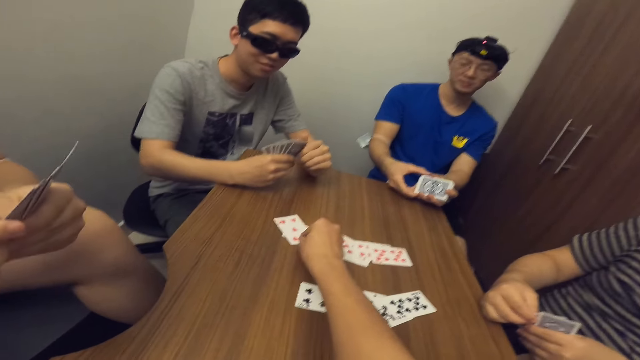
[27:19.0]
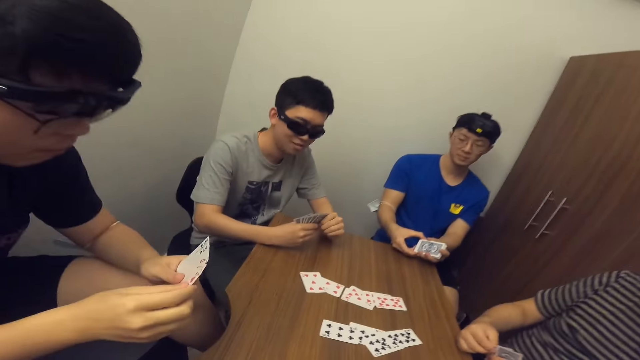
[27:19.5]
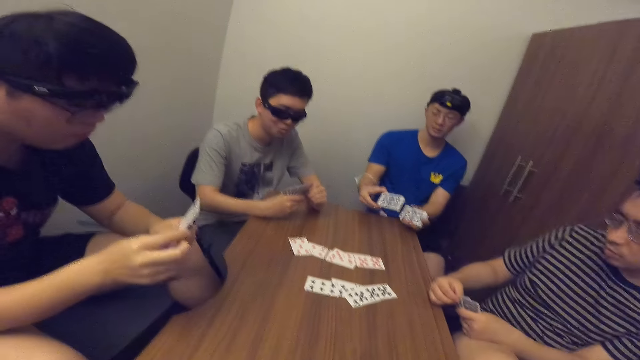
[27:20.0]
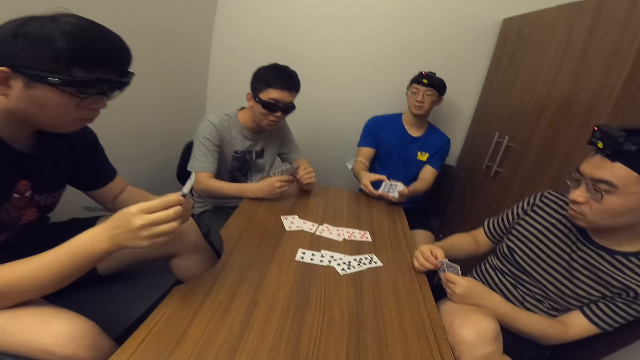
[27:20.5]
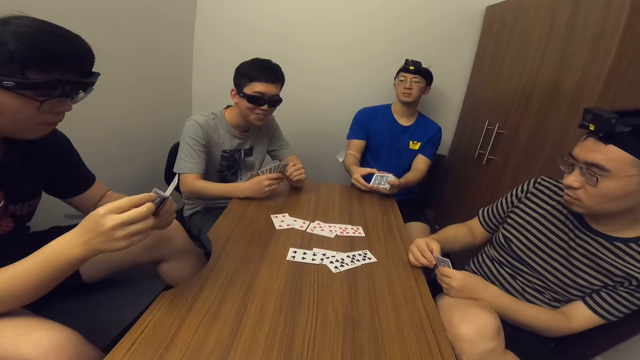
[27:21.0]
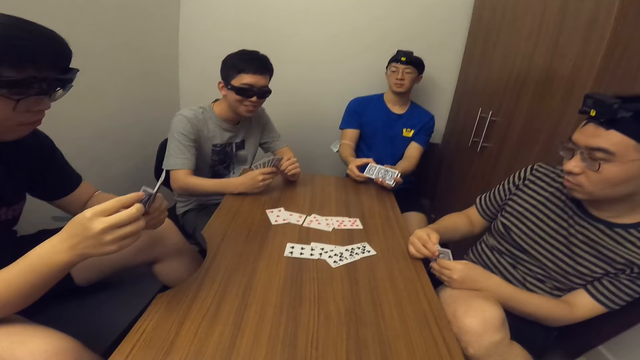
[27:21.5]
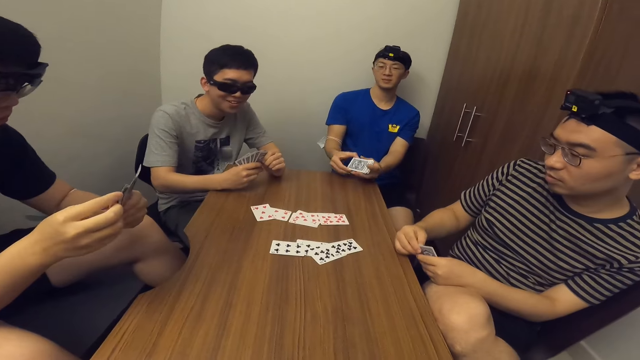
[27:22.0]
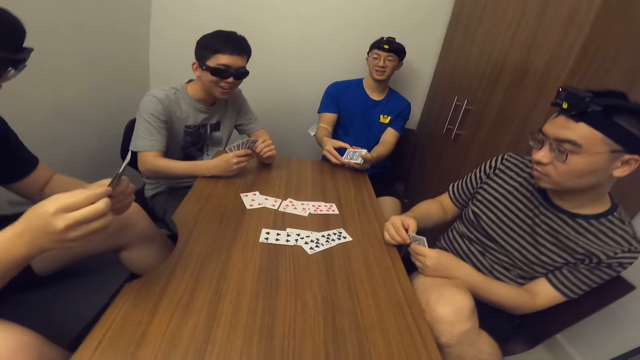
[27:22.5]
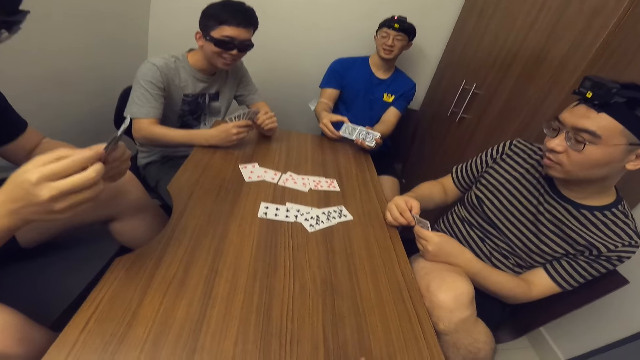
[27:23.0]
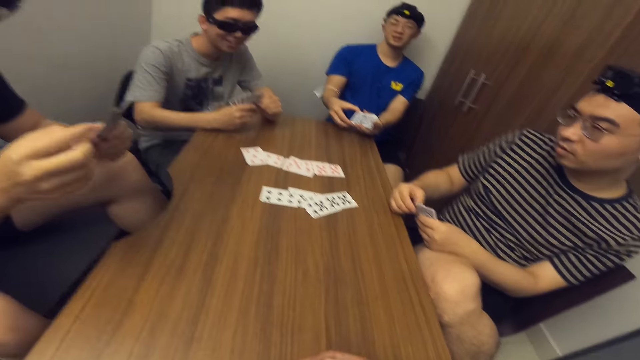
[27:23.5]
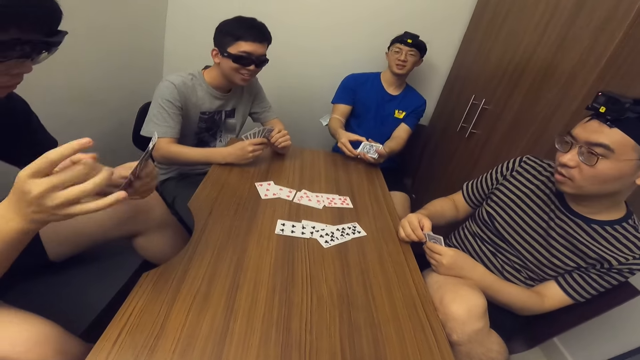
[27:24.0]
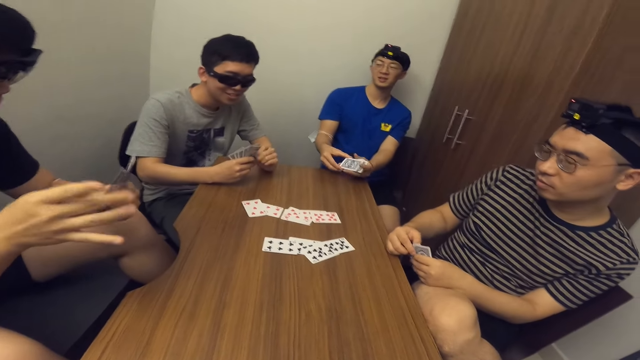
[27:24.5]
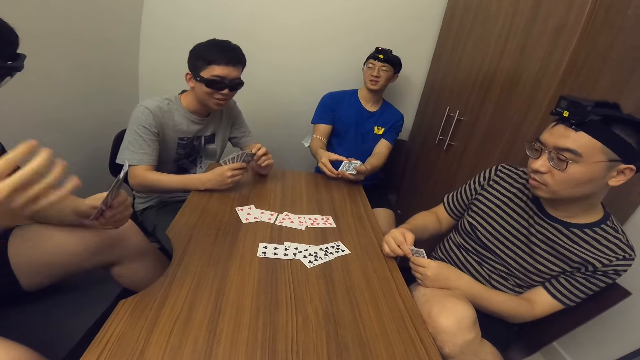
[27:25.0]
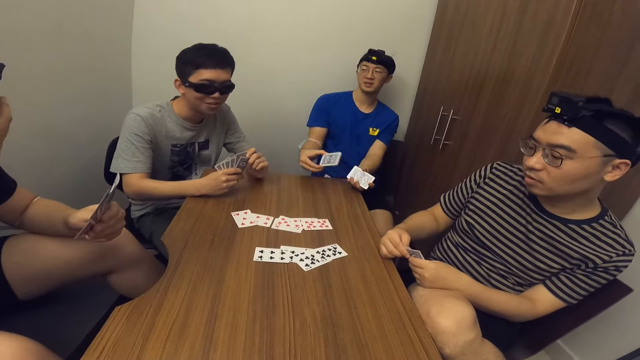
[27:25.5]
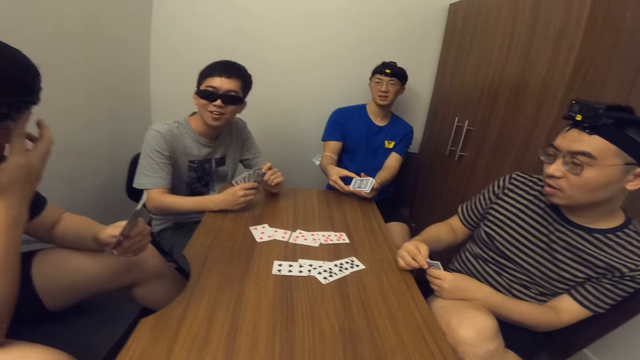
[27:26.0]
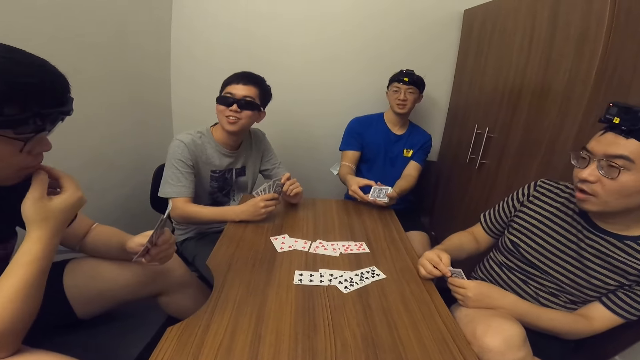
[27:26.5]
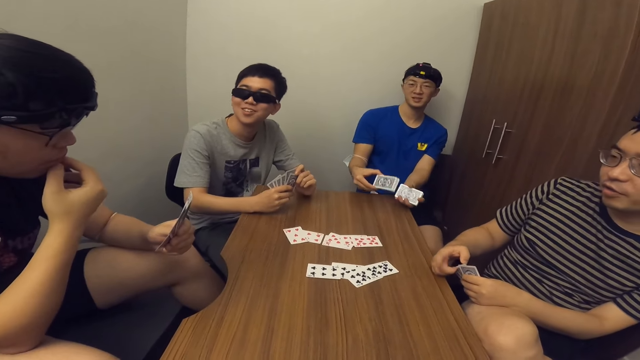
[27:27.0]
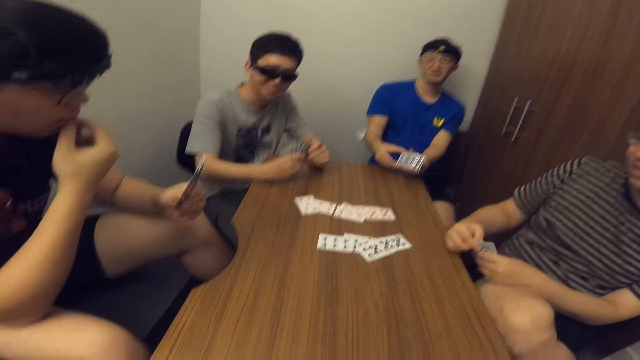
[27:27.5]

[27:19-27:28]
A person stares at the card. Another person stares at the cards. A man taps a card with his right finger.

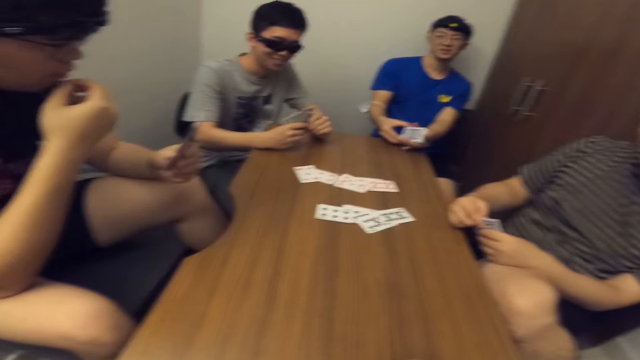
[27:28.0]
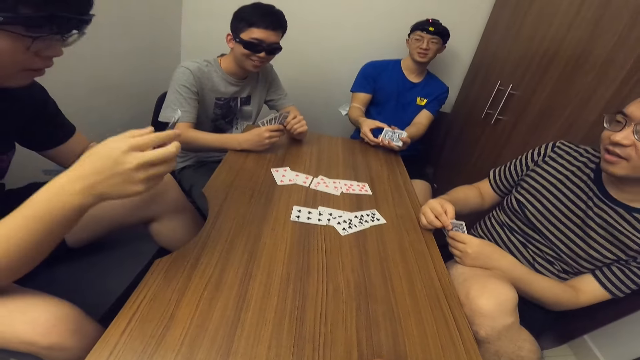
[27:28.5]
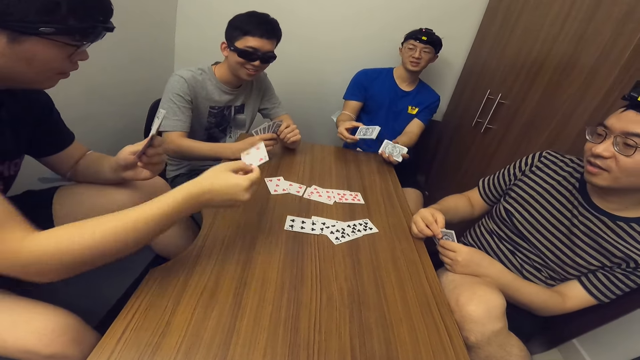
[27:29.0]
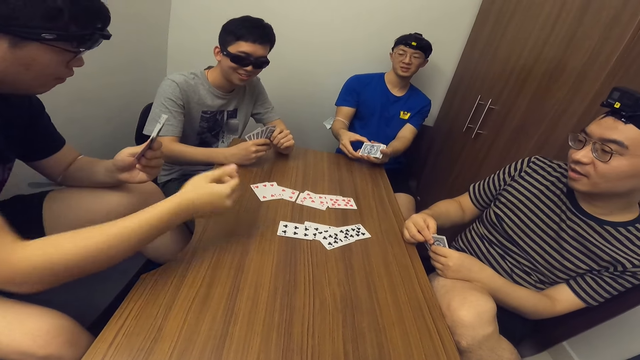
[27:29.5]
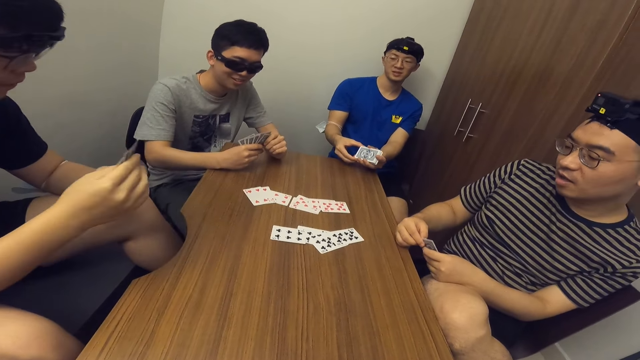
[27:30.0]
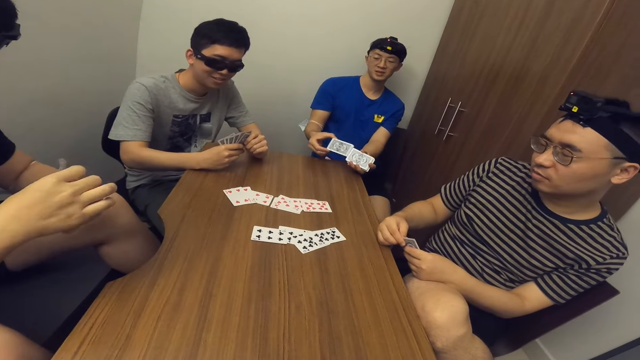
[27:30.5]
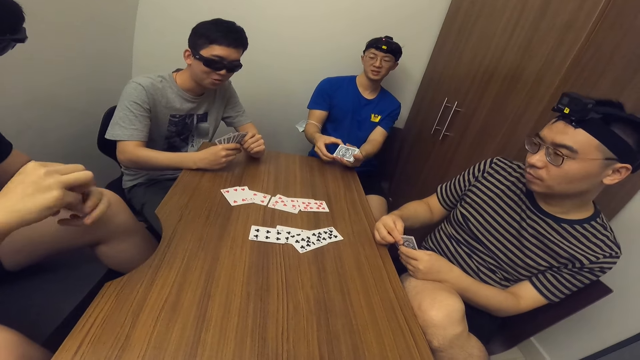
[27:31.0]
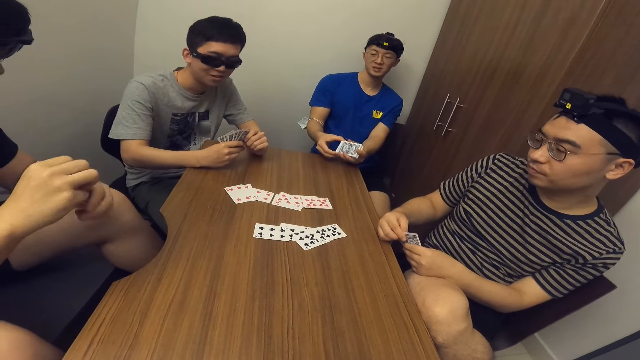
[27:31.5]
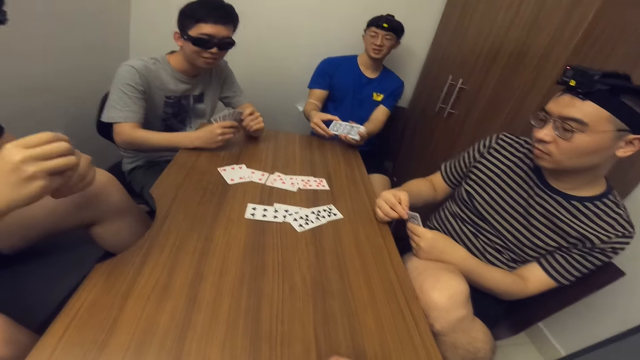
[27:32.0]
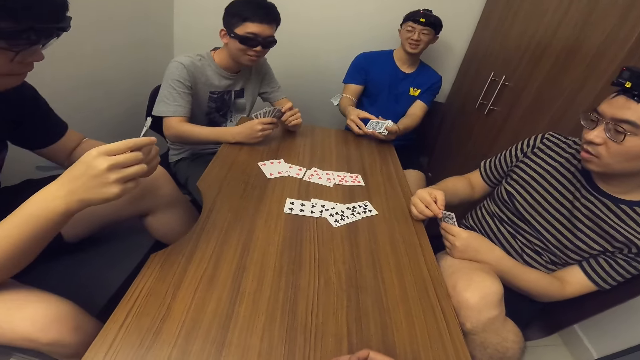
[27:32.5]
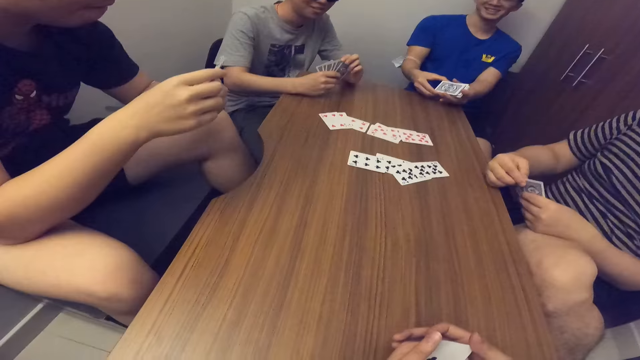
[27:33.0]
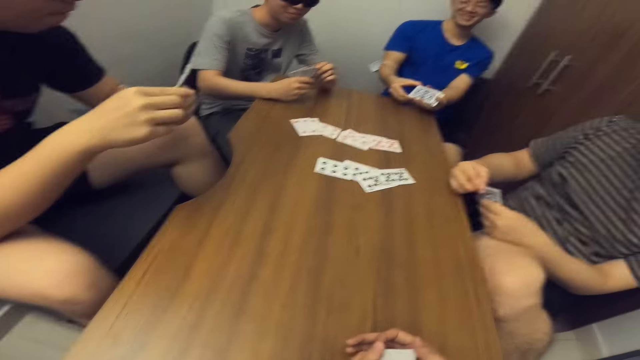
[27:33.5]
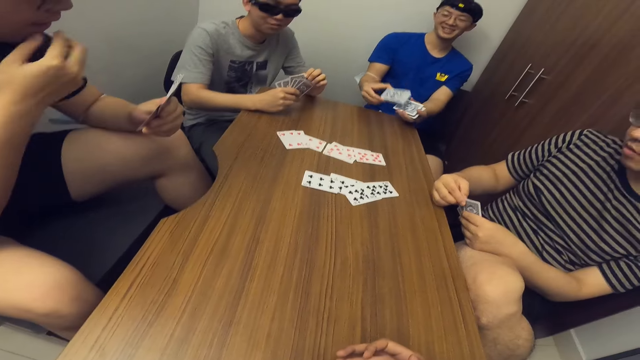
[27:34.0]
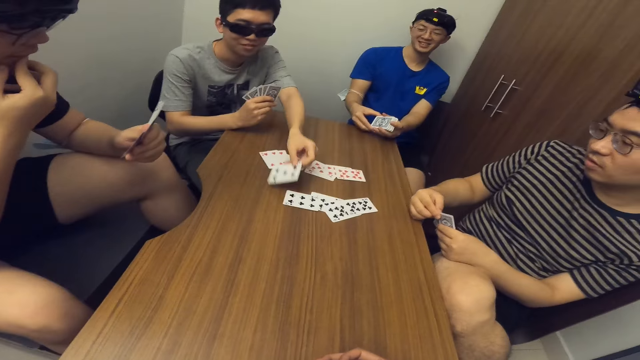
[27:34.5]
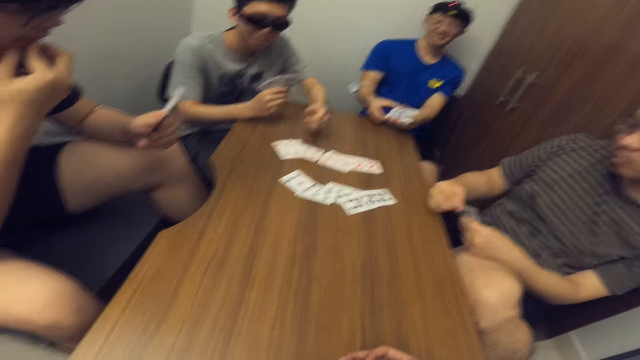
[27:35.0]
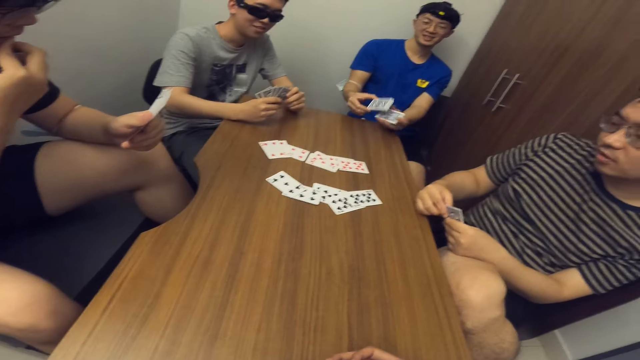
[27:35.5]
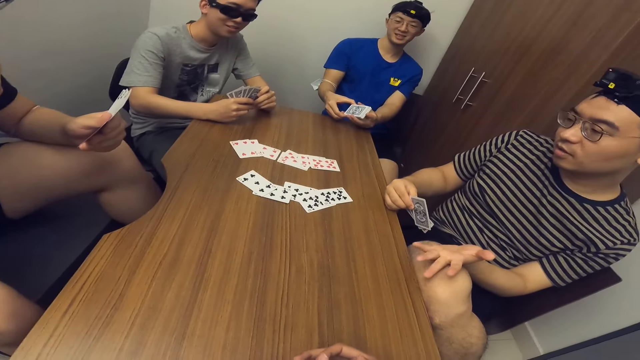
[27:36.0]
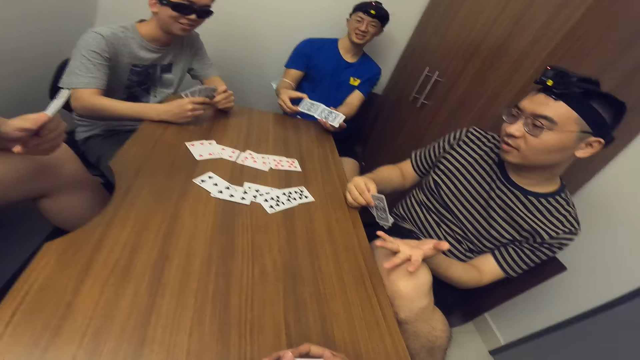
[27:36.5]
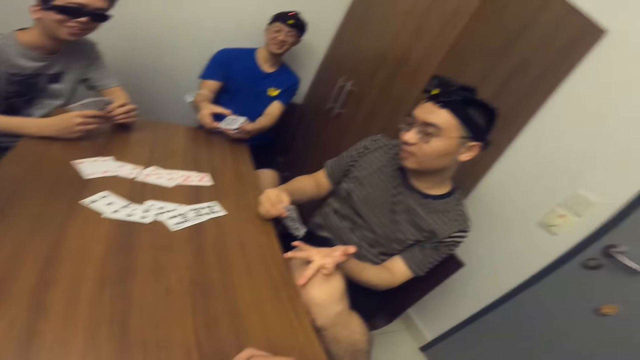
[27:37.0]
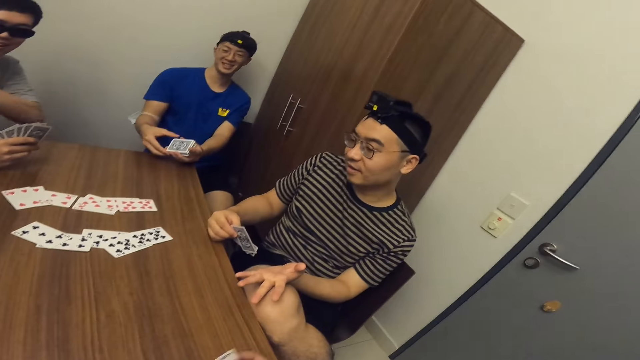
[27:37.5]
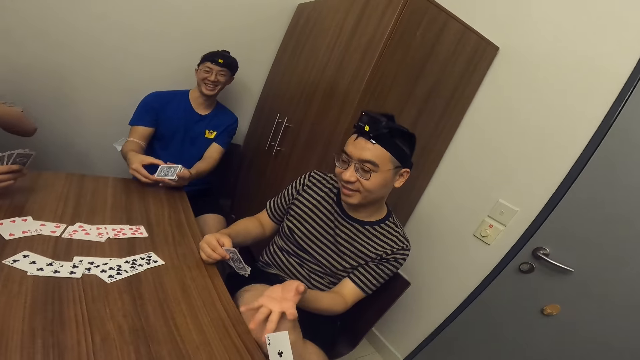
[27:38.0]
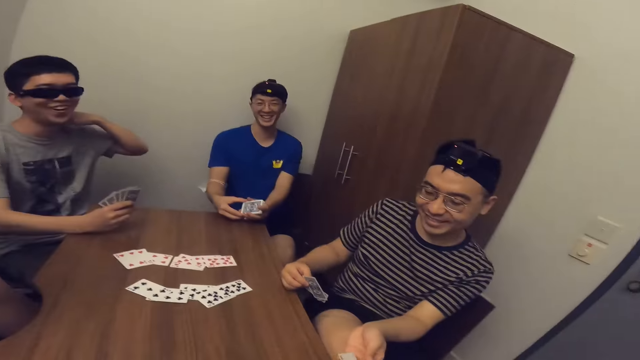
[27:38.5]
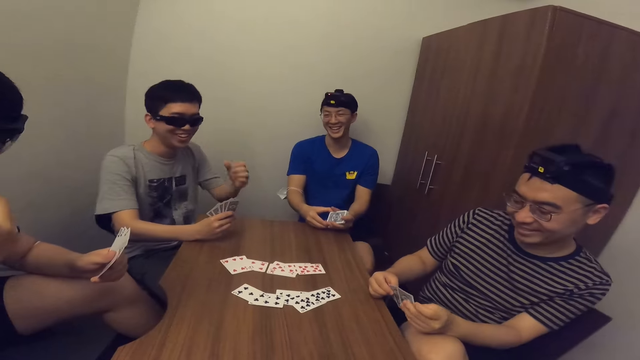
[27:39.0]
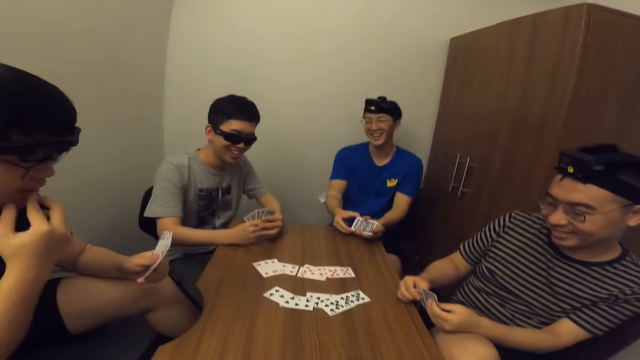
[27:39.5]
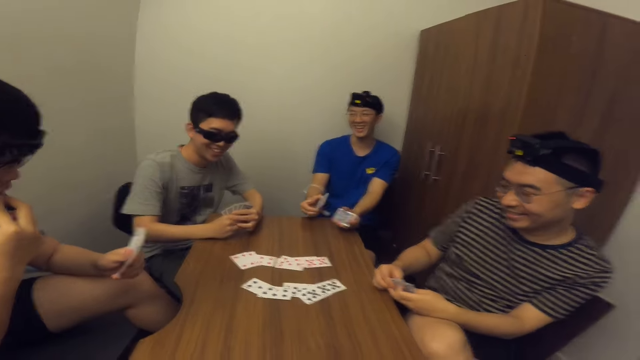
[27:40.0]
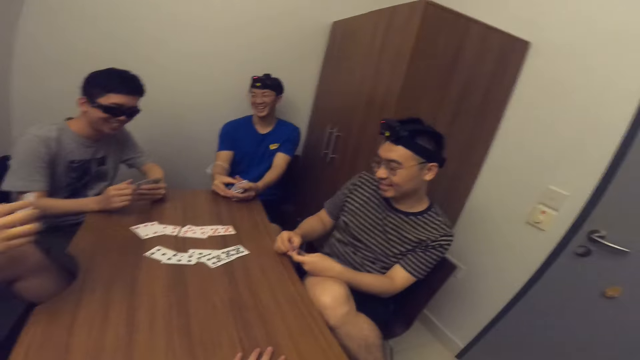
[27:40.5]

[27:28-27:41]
A man drops a card on the table. The man stares at the cards. Another man drops a card on the table. The second man stares at the cards. A third man flips fingers. The camera wearer gives a card to the third man. The third man takes the card. The second man stretches the hand.
